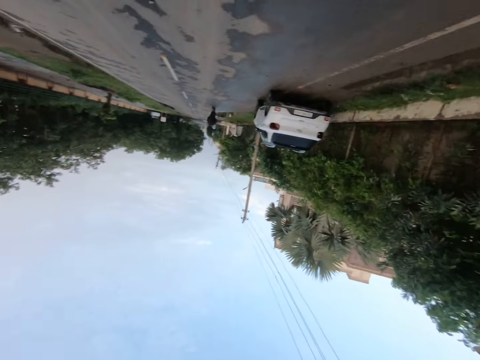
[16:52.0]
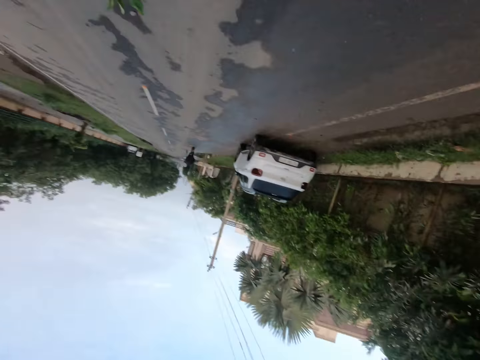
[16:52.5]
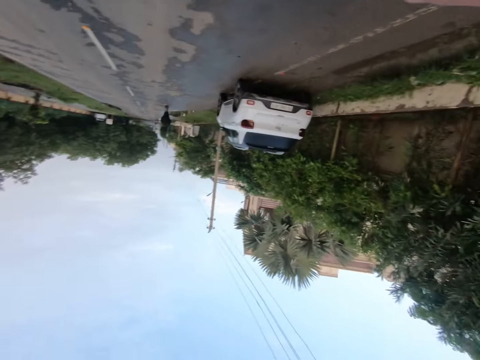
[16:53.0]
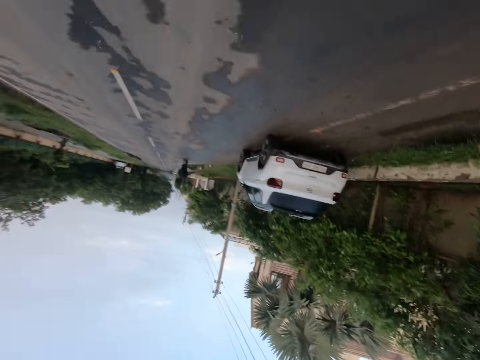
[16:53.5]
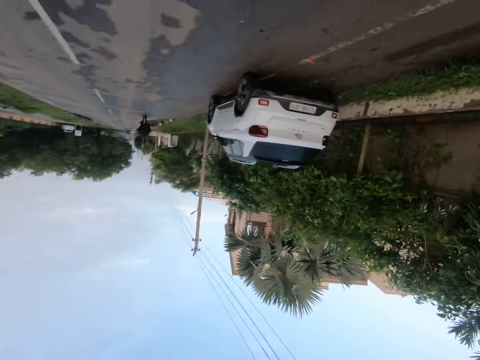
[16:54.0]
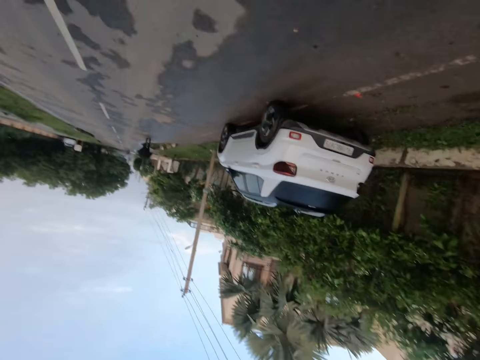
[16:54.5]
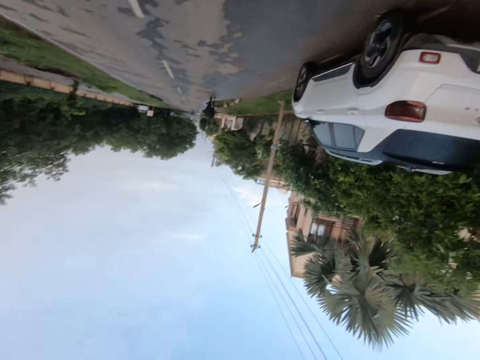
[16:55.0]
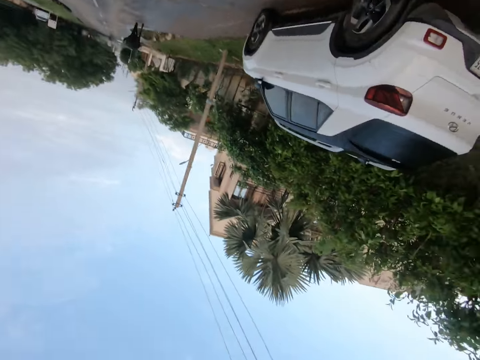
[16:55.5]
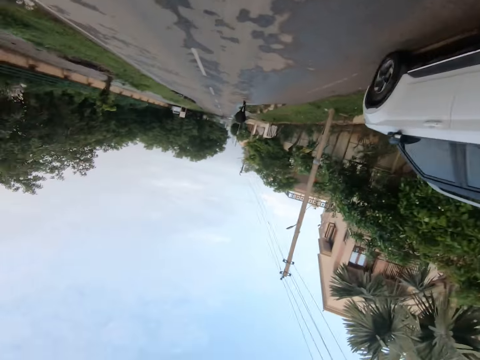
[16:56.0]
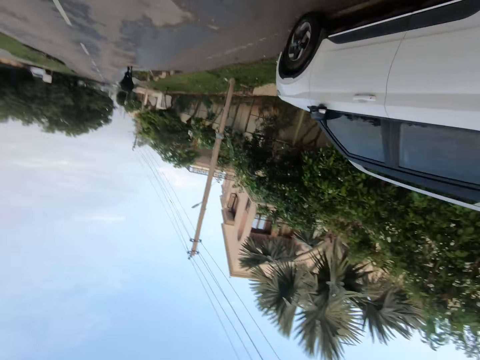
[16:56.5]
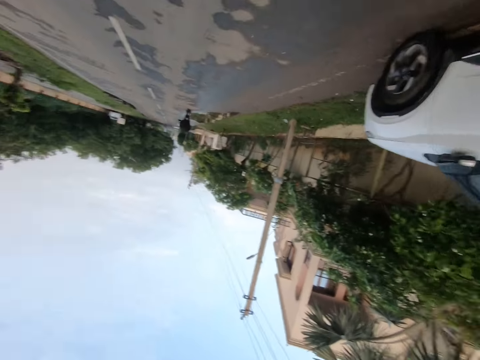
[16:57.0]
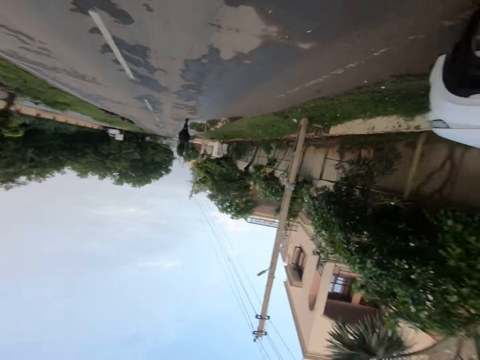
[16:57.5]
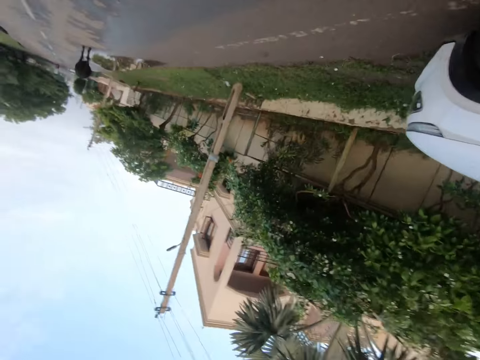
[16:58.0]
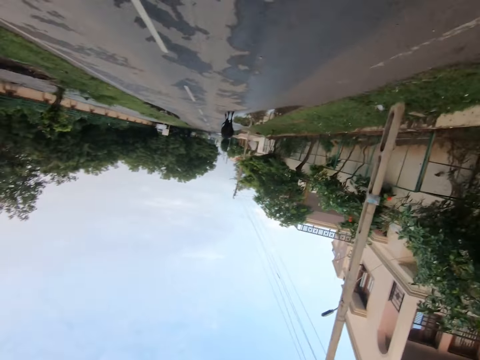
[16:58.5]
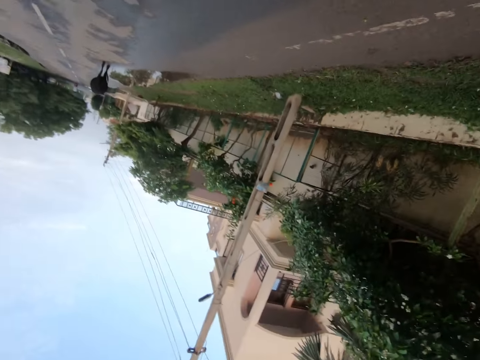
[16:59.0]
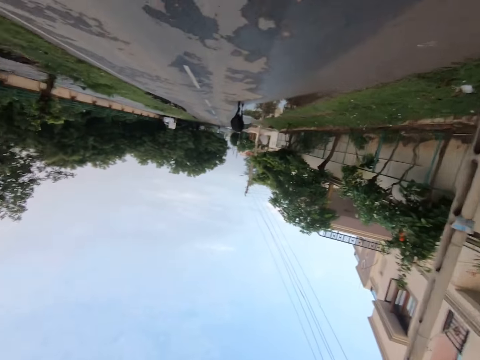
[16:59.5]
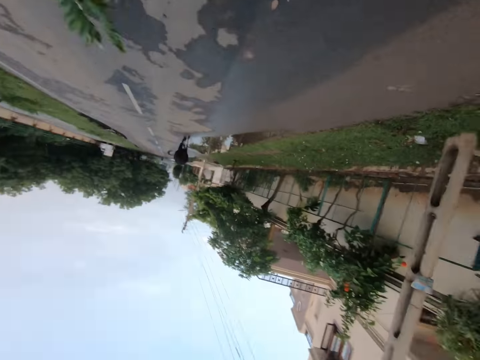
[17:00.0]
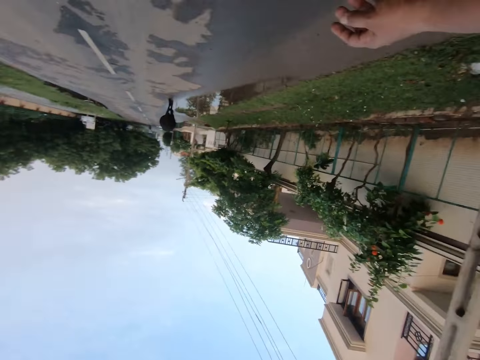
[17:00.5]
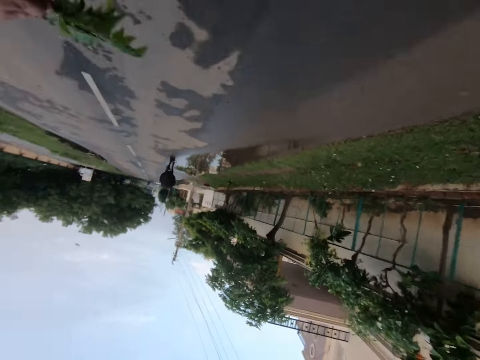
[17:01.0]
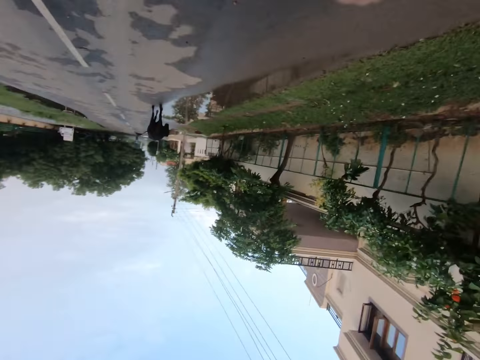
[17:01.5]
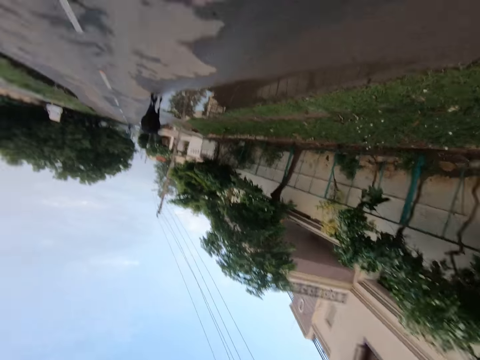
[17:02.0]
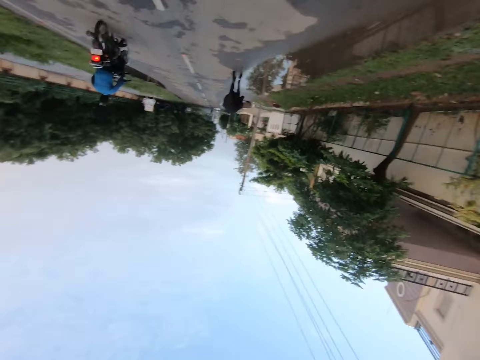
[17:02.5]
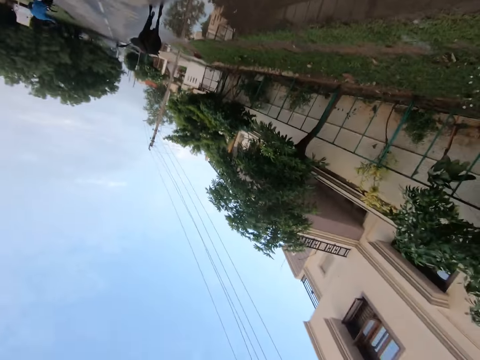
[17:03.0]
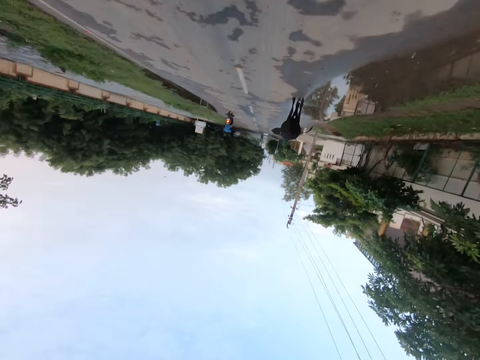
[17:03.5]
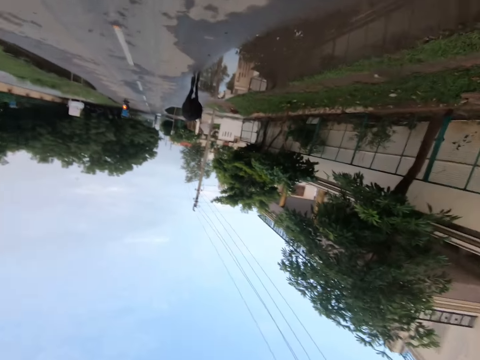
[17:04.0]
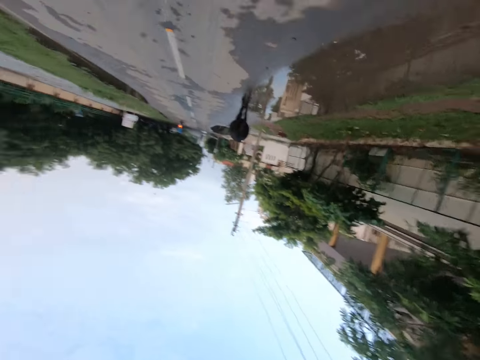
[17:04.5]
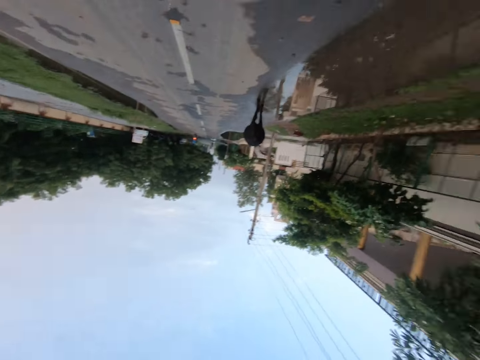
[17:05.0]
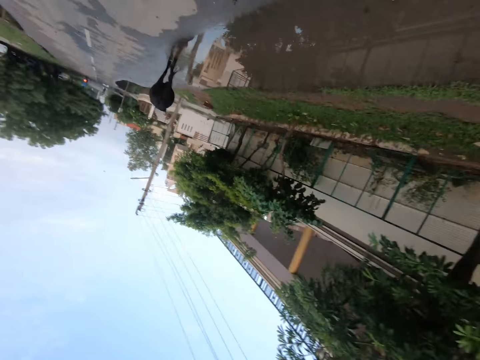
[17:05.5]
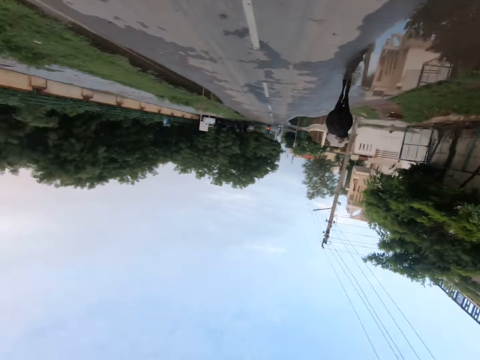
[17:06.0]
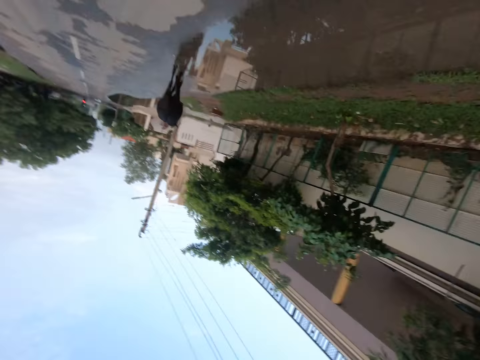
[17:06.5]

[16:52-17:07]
The camera wearer walks on the road.

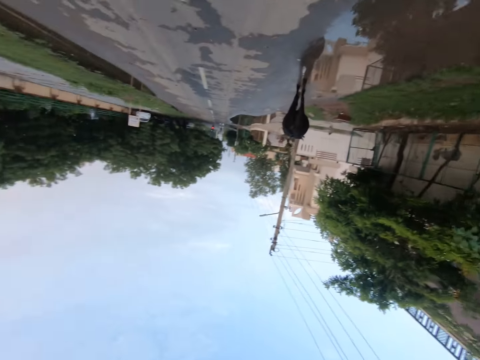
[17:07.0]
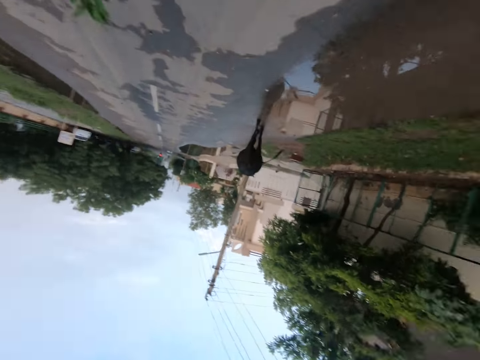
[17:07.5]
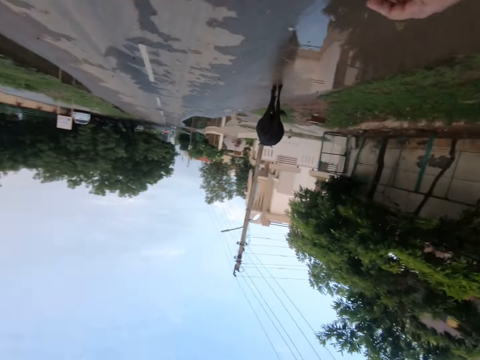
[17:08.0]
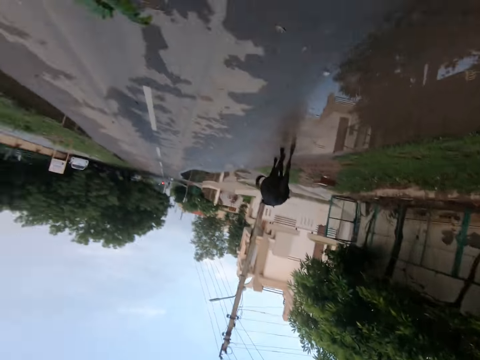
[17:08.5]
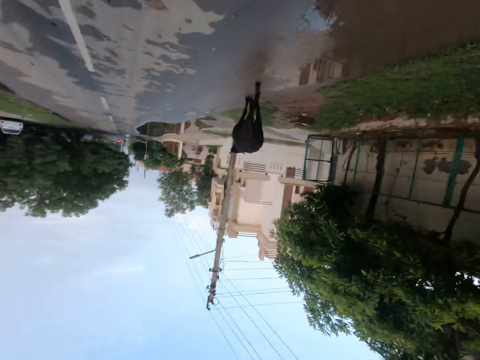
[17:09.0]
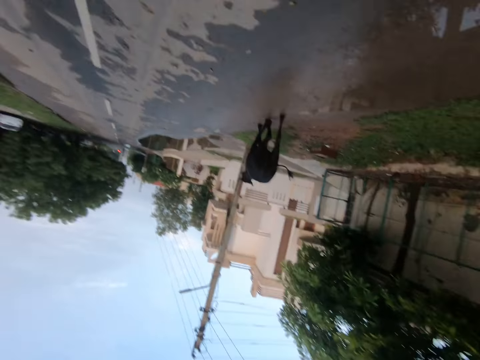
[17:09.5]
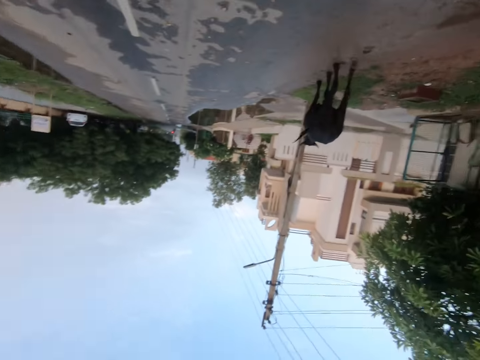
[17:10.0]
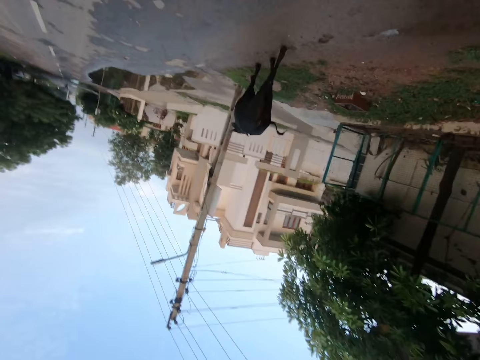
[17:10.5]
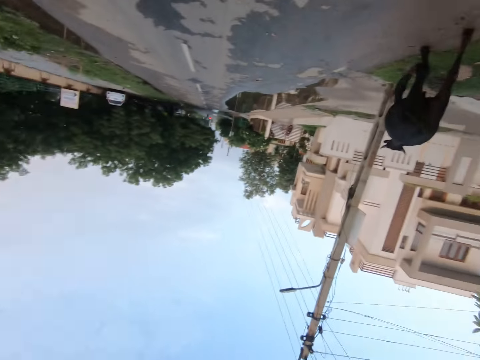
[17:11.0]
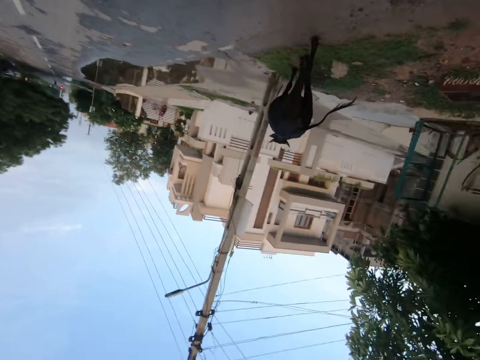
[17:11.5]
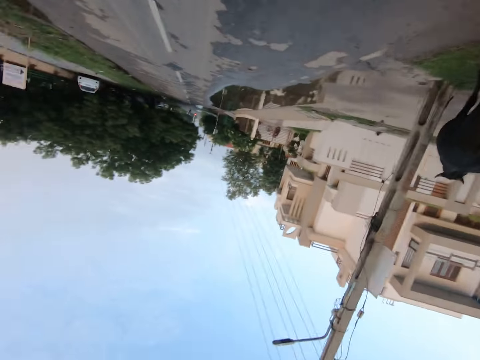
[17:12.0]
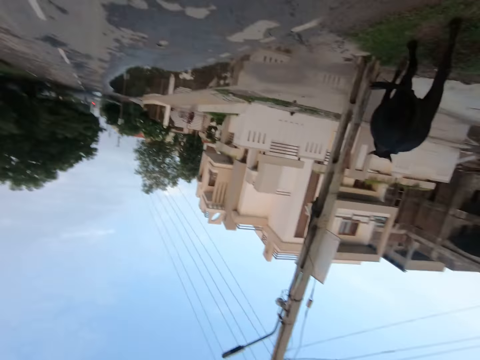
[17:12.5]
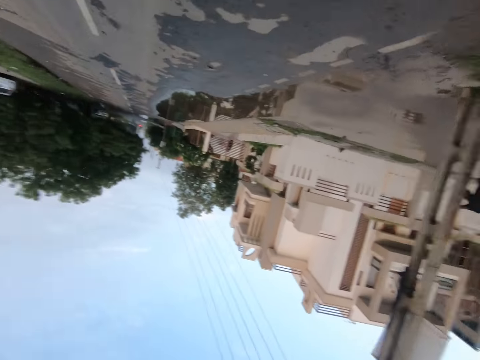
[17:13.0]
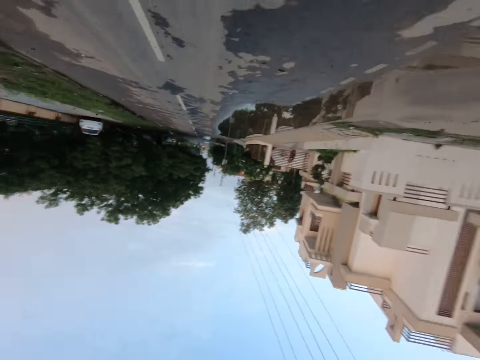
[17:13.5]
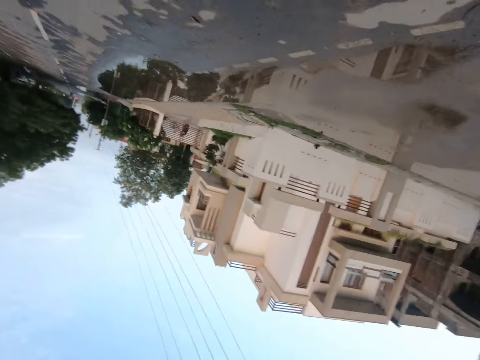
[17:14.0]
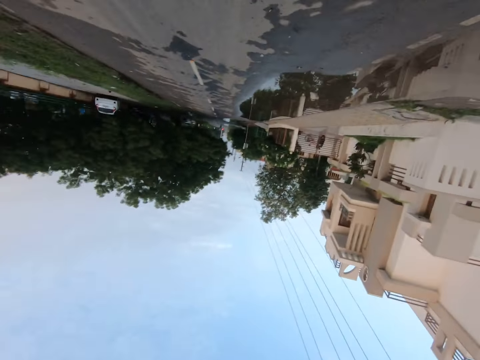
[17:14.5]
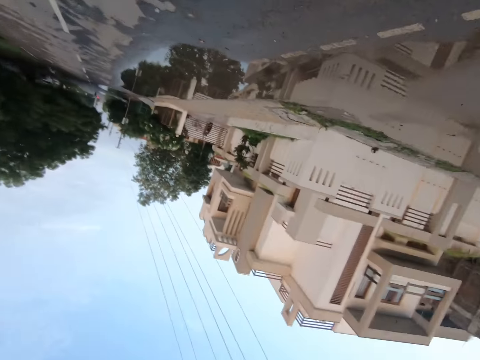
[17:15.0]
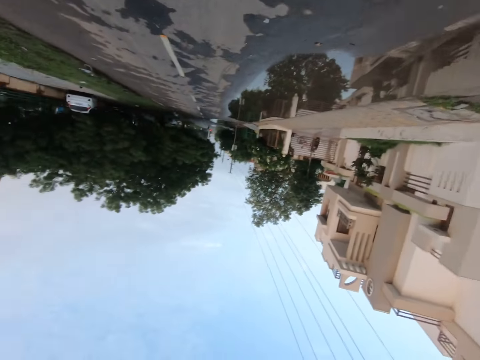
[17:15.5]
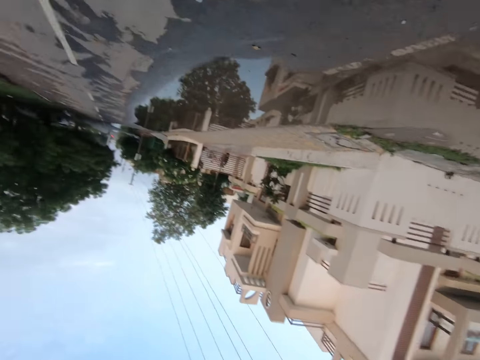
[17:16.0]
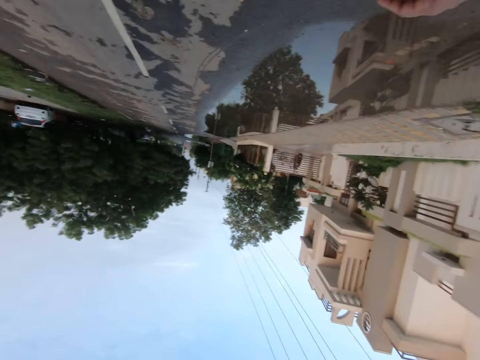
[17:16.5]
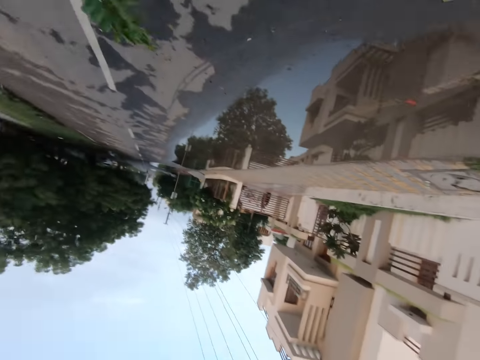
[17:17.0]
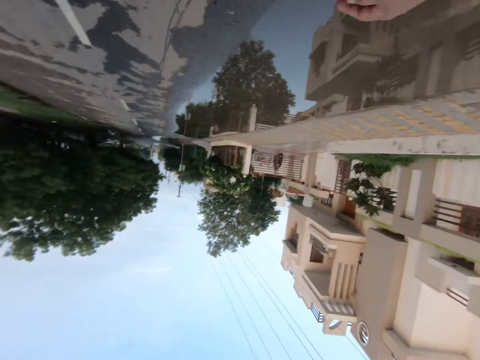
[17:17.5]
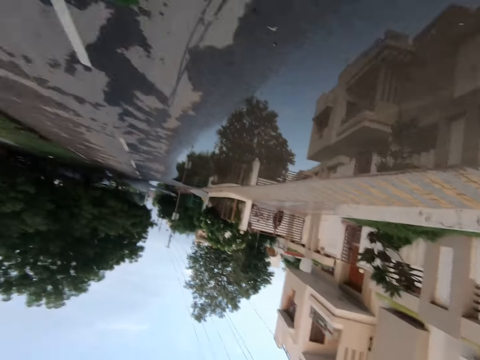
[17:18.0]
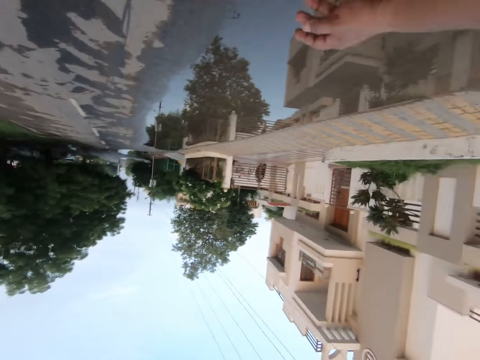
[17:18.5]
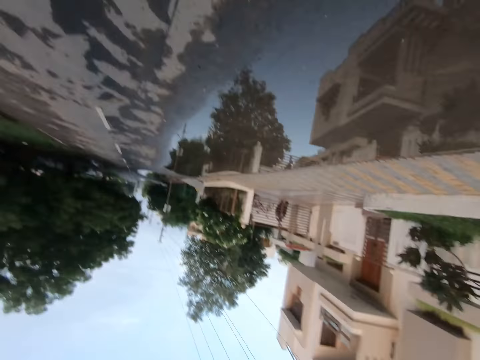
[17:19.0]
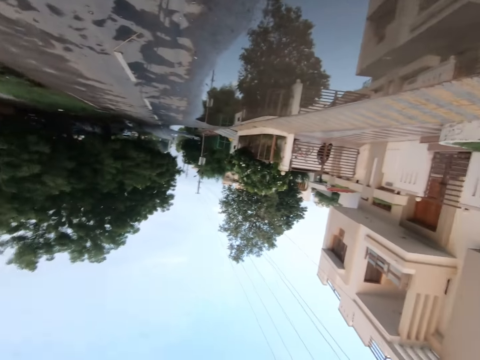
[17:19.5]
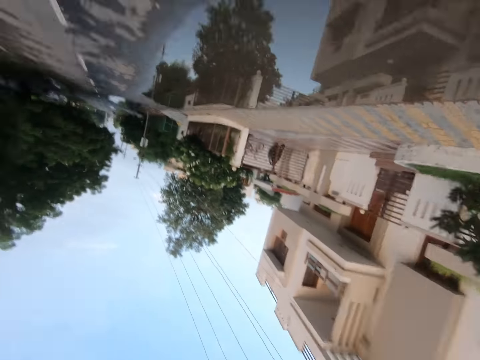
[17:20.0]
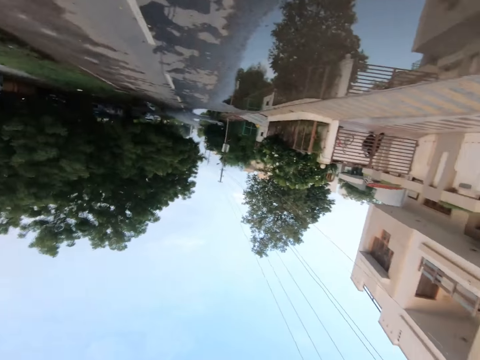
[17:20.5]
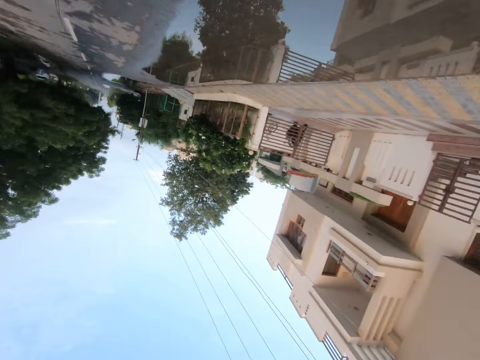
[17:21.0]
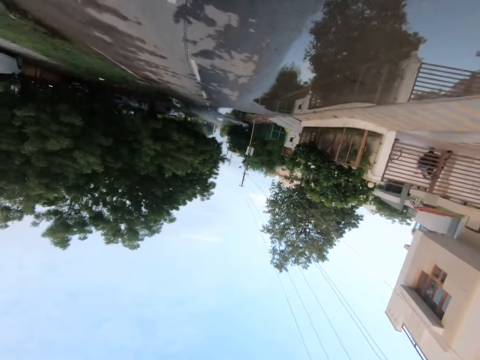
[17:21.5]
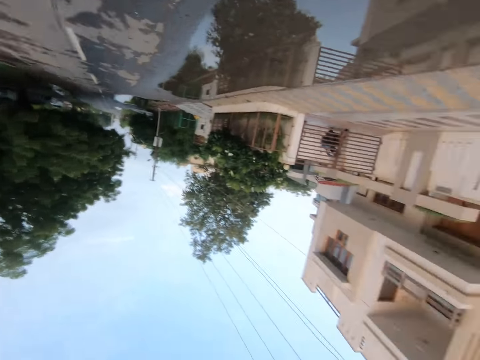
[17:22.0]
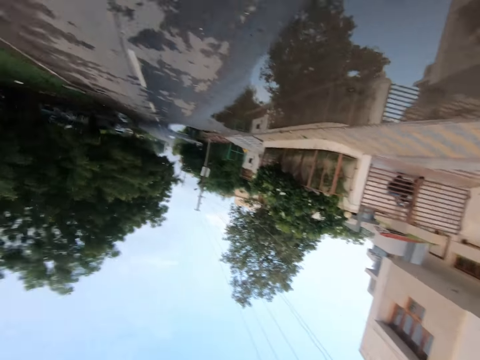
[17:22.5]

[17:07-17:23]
The camera wearer talks to a man. They walk on the road.
